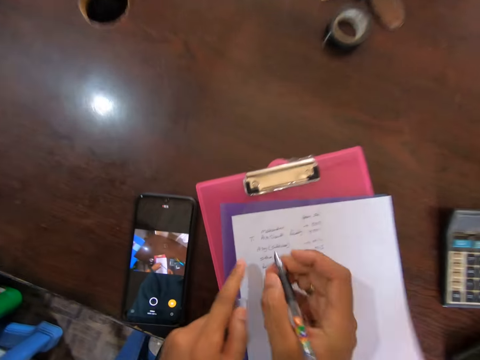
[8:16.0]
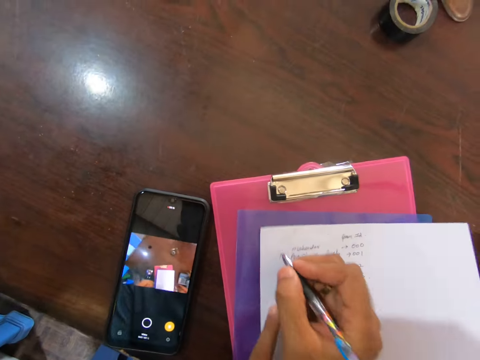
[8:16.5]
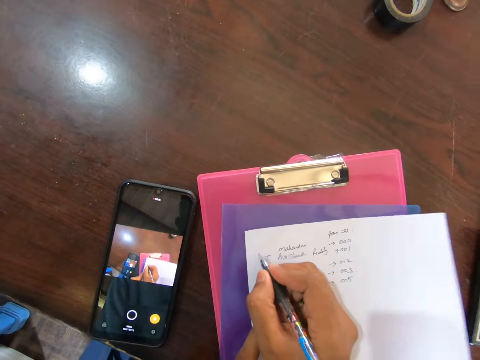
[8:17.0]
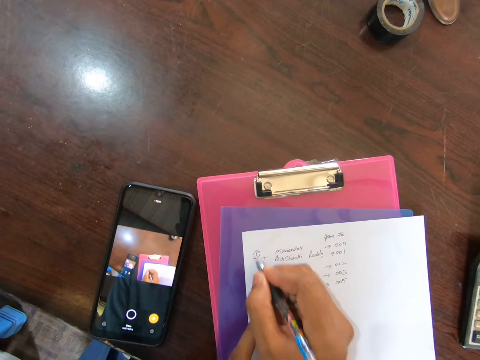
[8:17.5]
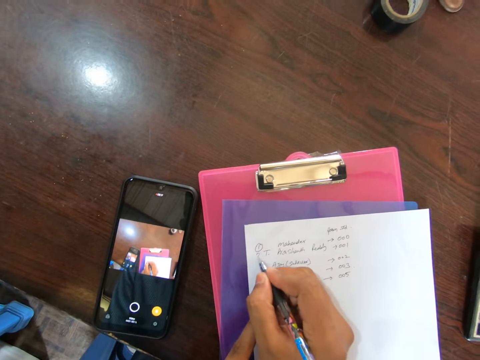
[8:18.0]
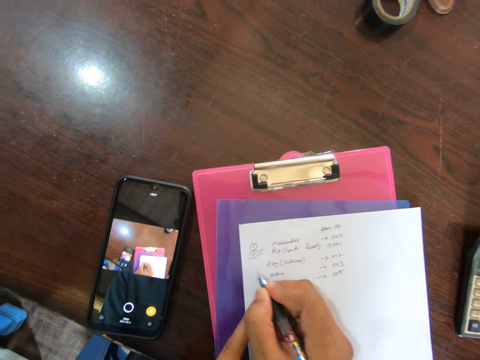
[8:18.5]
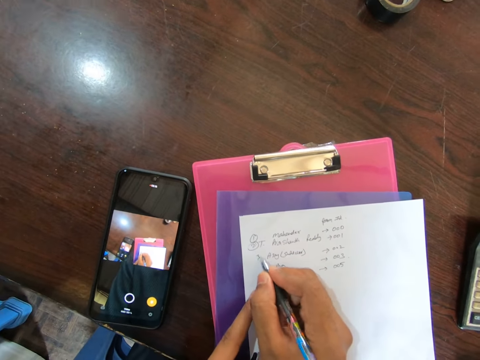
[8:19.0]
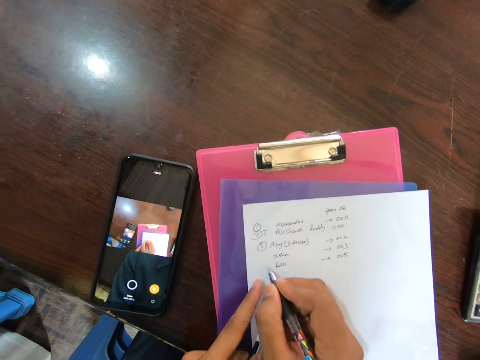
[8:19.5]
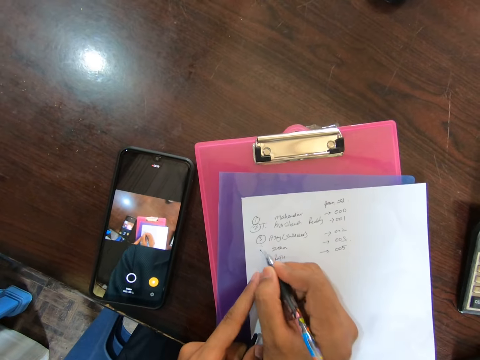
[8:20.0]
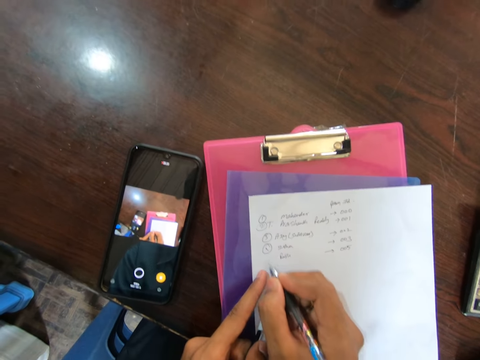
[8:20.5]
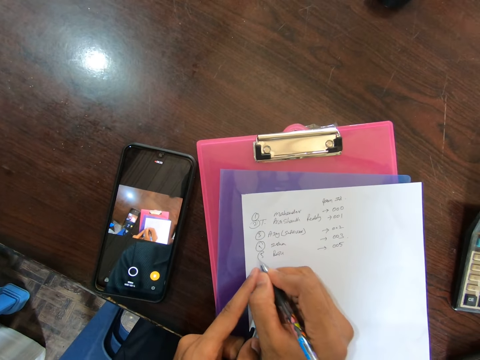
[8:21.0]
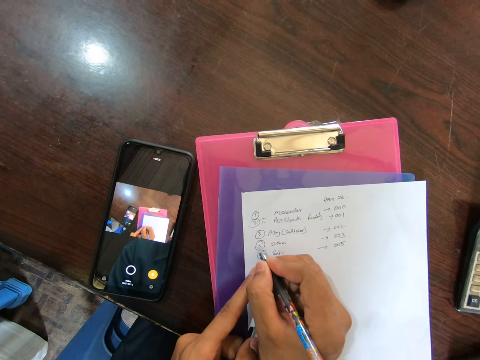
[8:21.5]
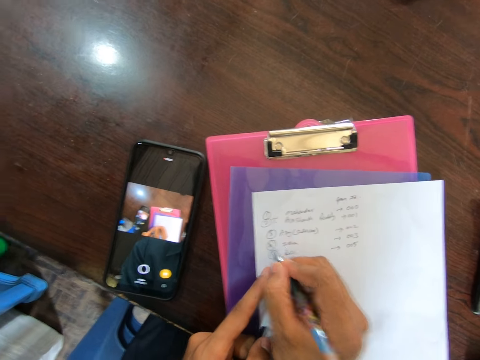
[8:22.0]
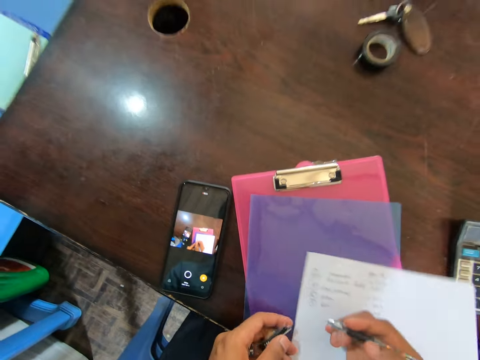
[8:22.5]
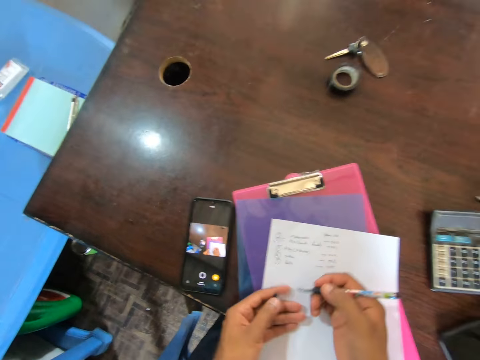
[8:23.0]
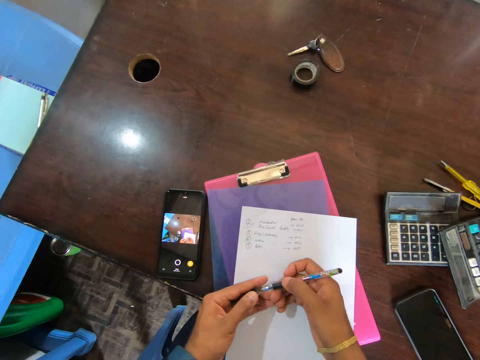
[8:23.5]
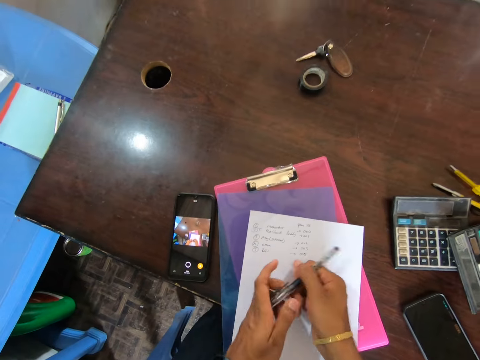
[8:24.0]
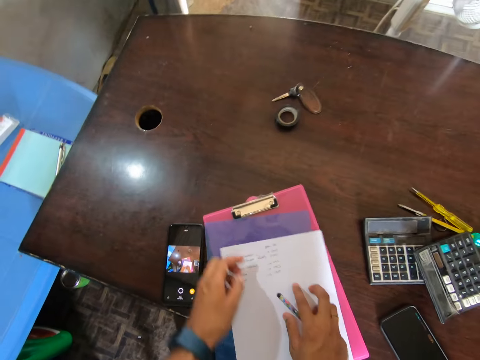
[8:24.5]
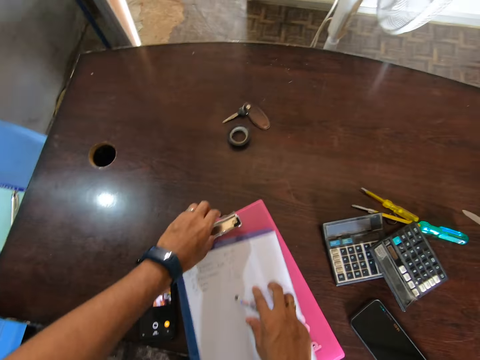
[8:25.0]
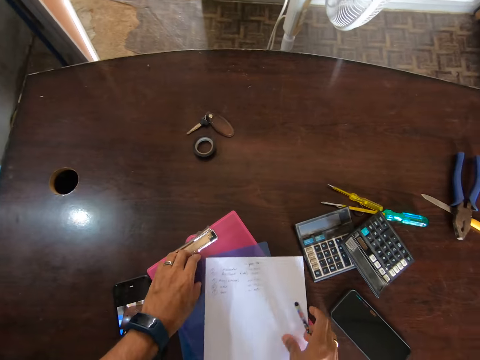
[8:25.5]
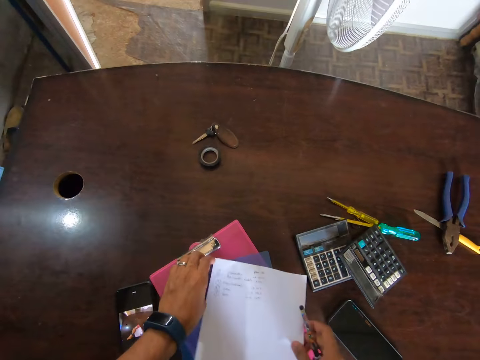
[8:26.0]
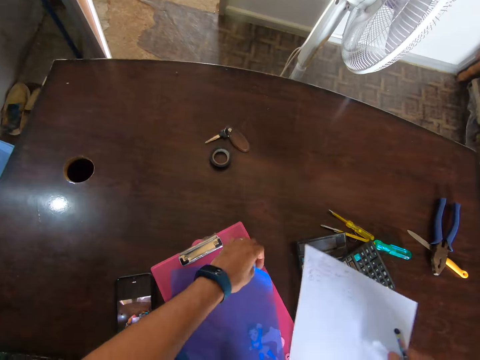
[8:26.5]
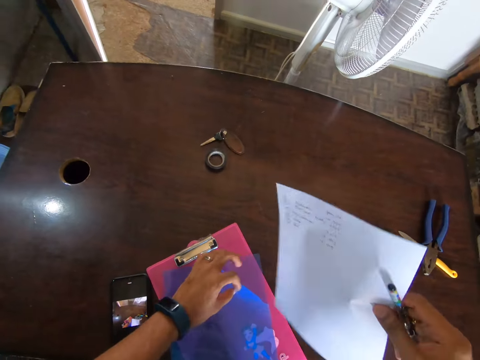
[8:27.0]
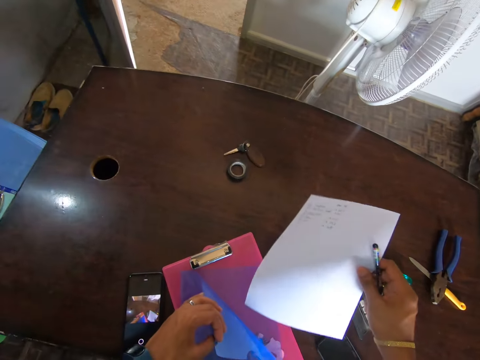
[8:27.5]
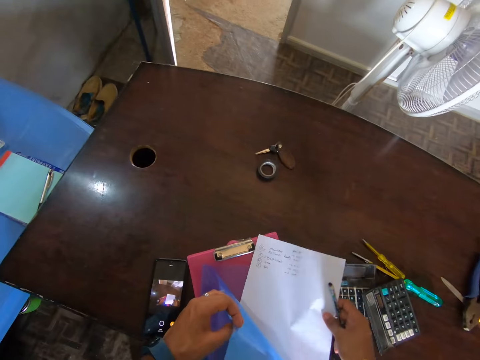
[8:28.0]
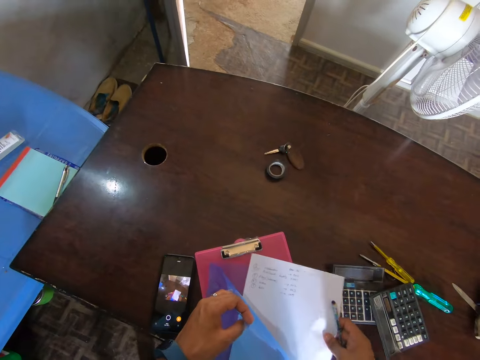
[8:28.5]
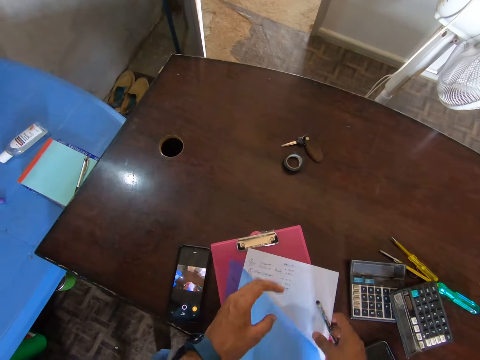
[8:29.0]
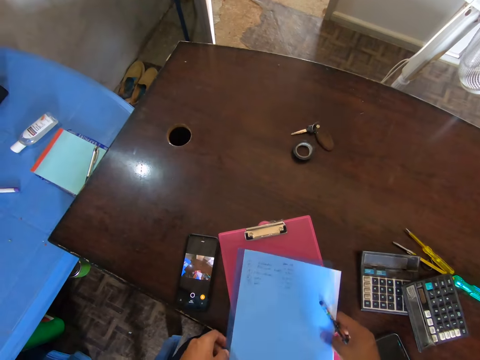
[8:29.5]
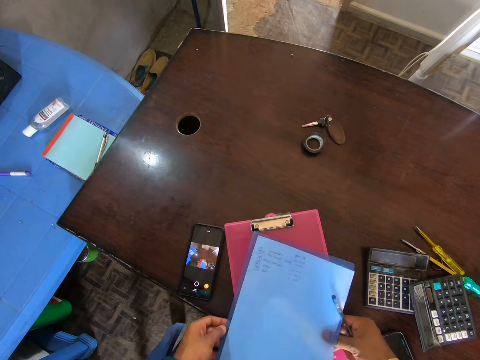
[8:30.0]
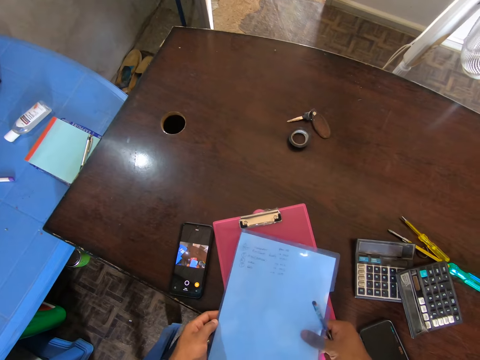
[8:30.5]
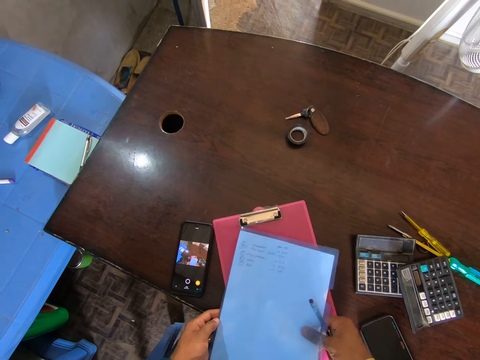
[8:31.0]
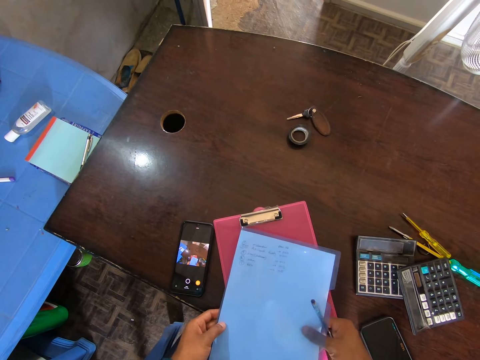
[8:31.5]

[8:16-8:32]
The camera wearer writes on the paper with the pen. They adjust the paper. They close the pen, adjust the paper on the clipboard, pick up the paper, open a cover and place the paper in the cover.

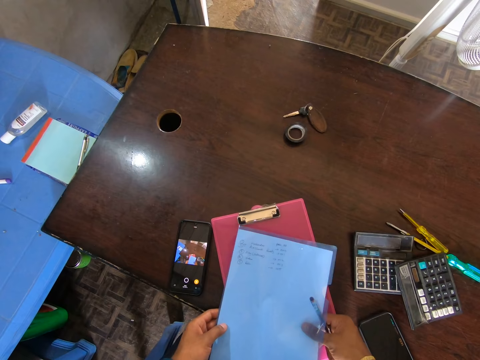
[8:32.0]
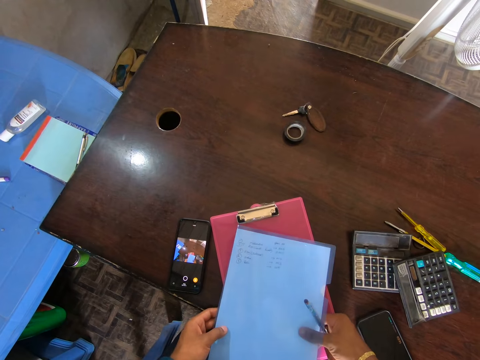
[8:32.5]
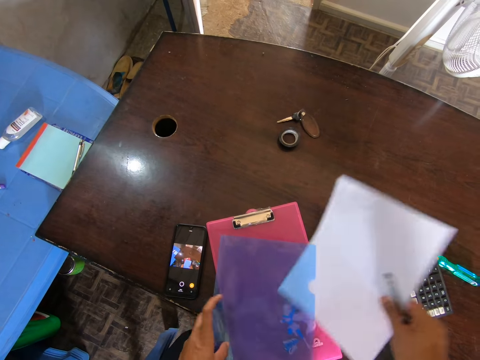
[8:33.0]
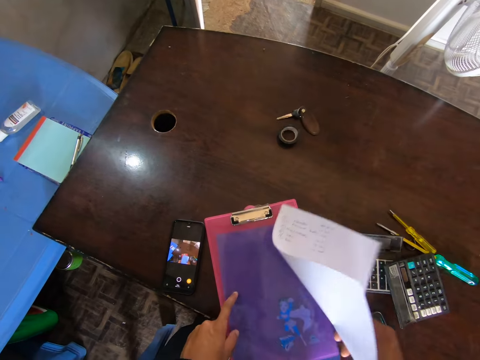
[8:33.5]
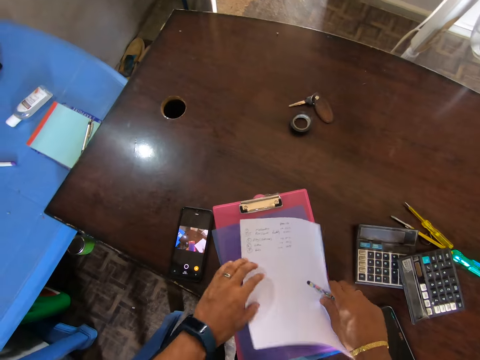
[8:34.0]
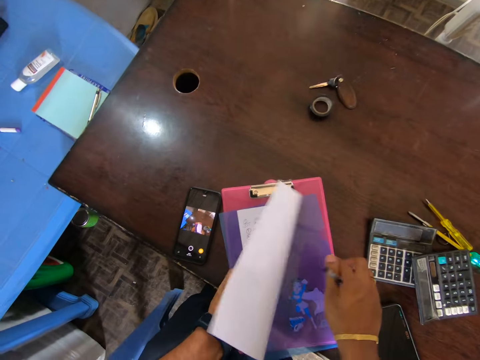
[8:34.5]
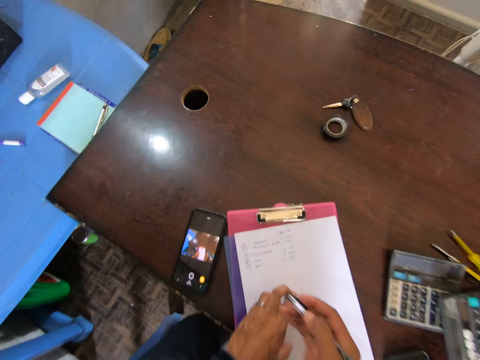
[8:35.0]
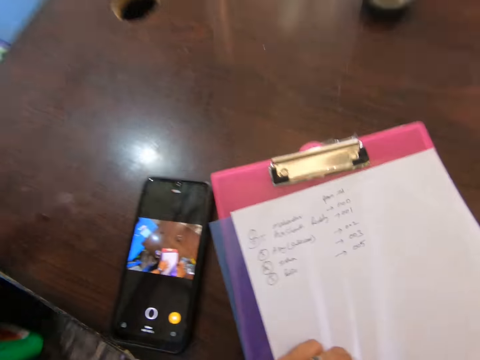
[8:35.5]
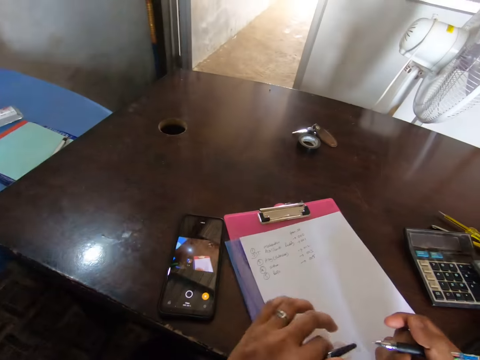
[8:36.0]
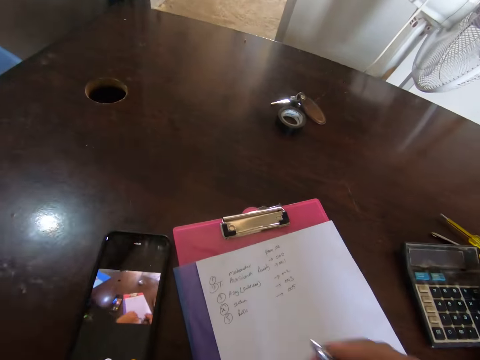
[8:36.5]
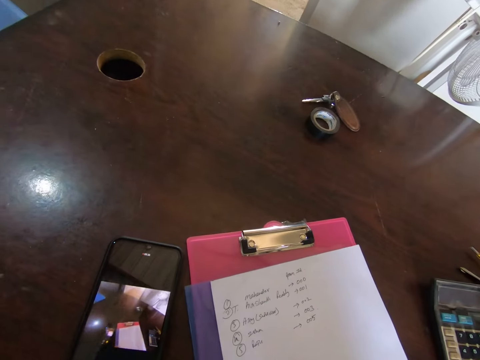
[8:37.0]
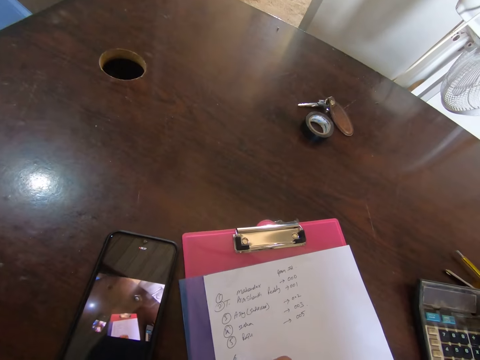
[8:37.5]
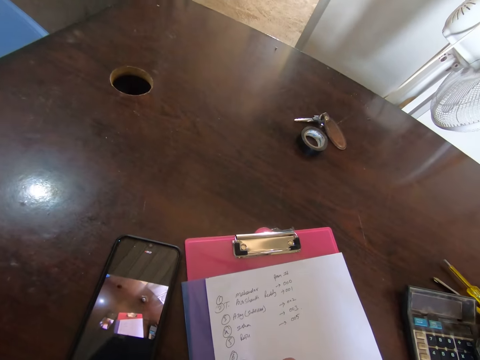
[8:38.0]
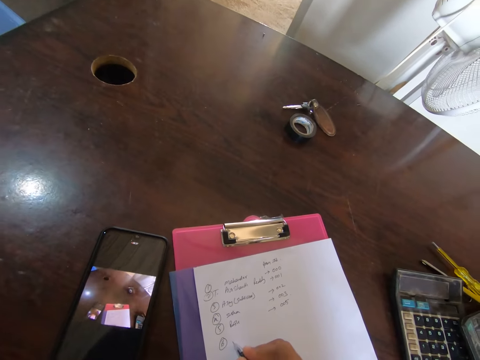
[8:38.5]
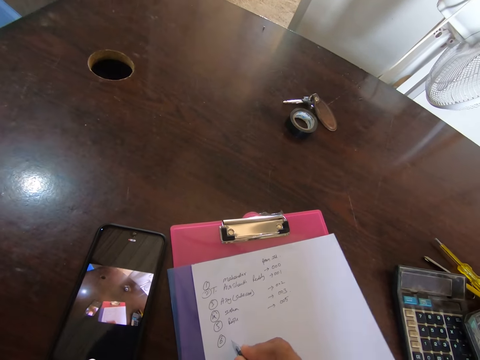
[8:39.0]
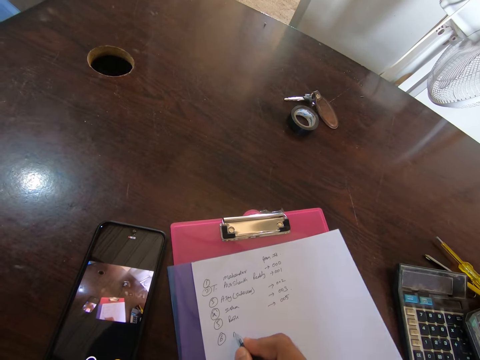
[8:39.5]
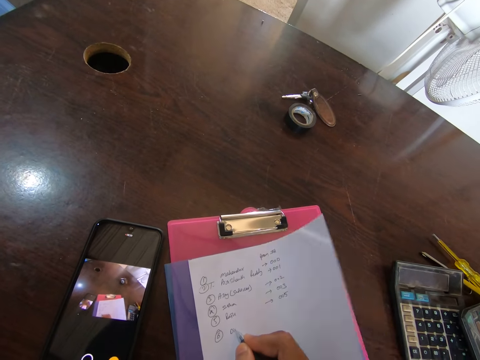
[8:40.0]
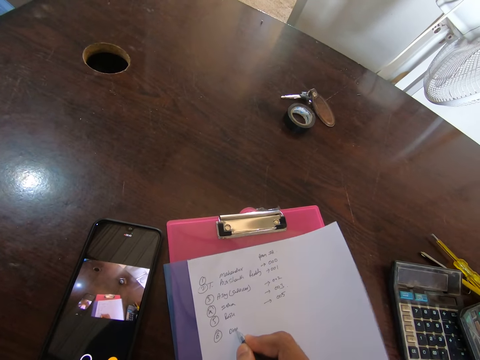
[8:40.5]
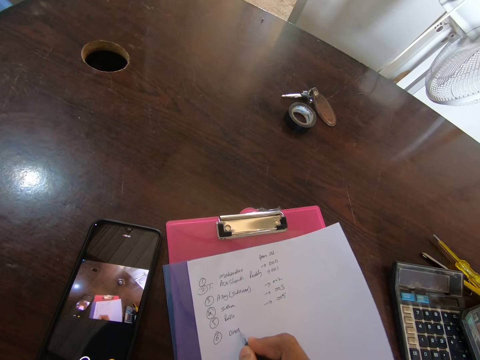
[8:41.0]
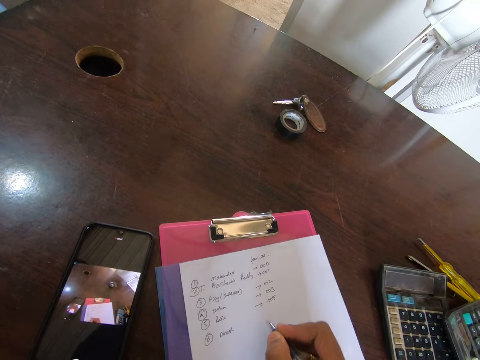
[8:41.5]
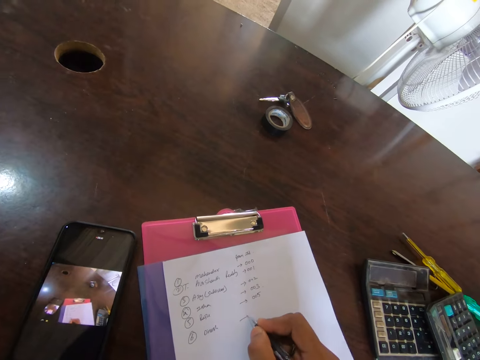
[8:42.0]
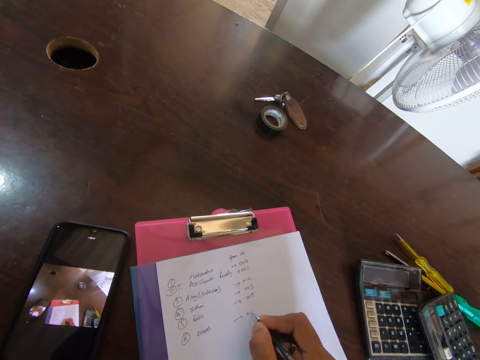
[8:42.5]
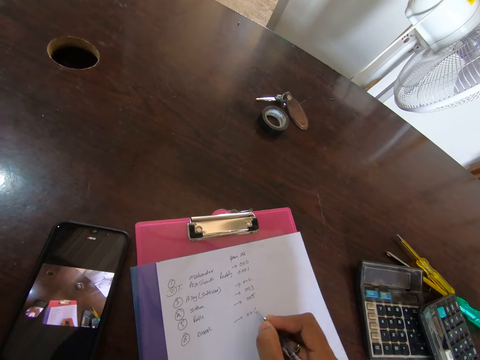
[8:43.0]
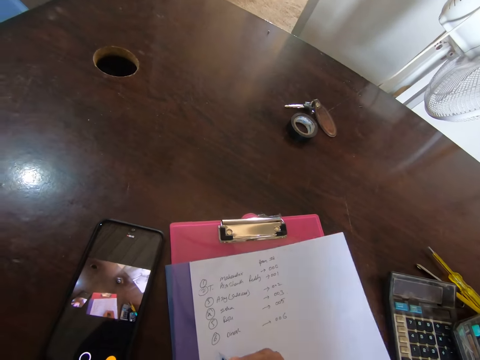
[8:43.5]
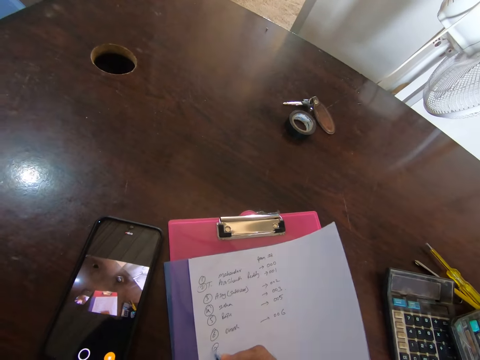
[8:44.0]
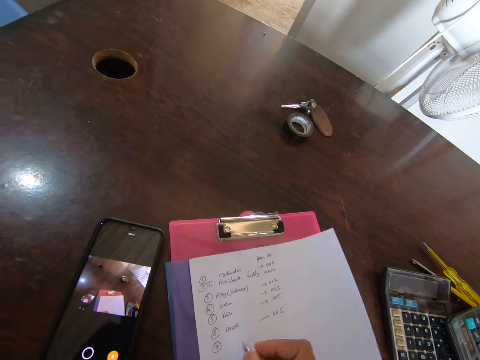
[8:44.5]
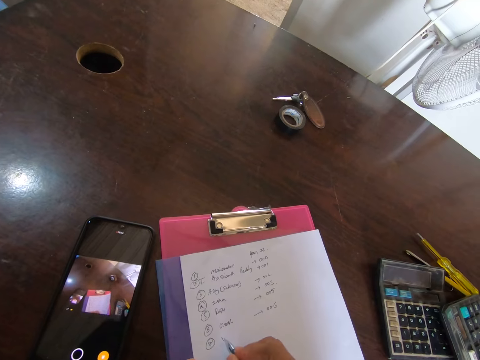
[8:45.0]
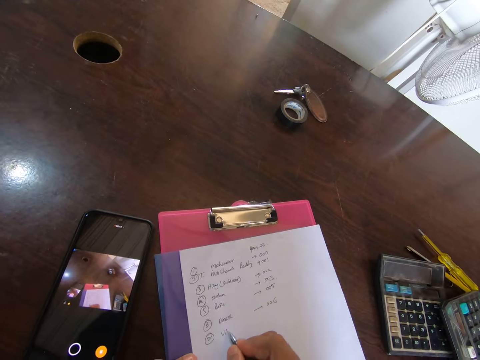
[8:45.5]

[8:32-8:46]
The camera wearer removes the paper from the cover. They place the paper on the cover on the clipboard. They write on the paper with the pen.
